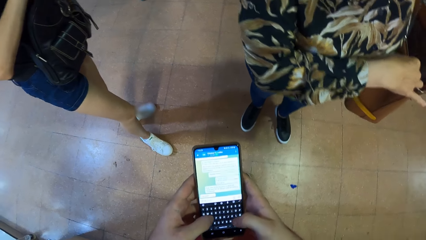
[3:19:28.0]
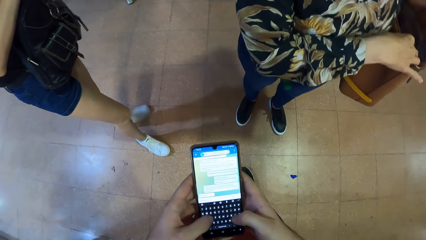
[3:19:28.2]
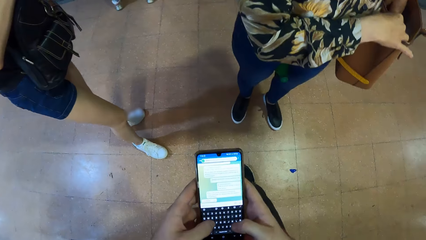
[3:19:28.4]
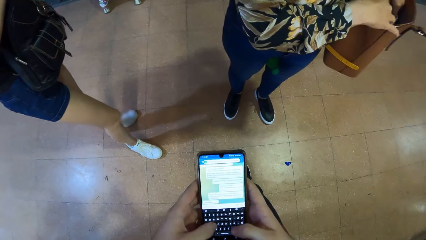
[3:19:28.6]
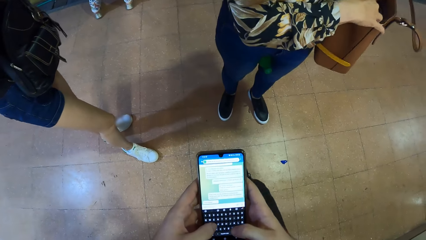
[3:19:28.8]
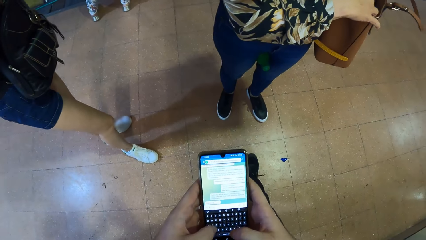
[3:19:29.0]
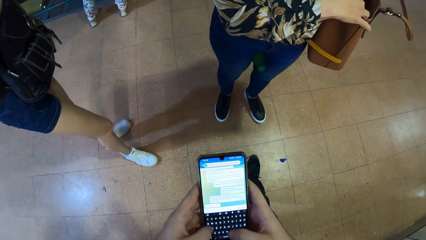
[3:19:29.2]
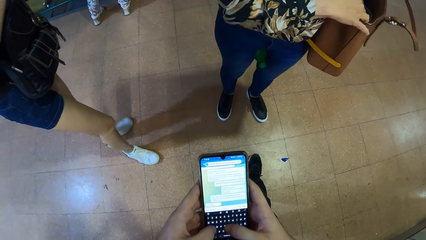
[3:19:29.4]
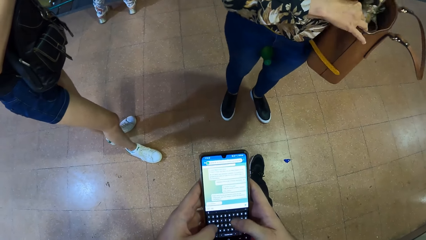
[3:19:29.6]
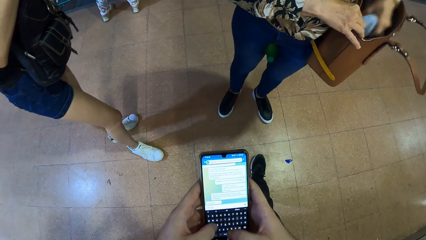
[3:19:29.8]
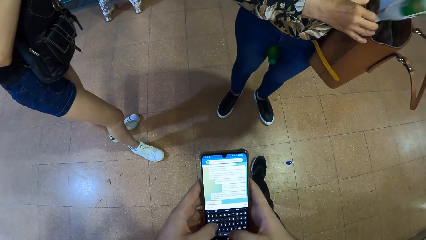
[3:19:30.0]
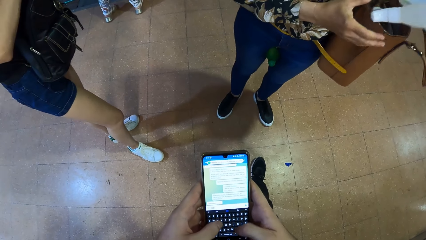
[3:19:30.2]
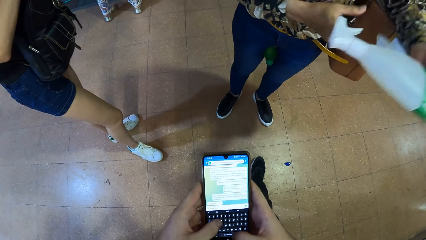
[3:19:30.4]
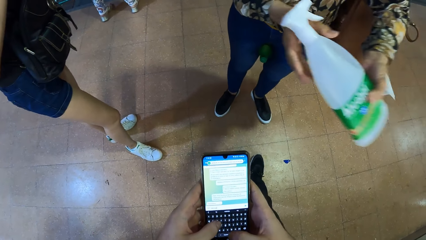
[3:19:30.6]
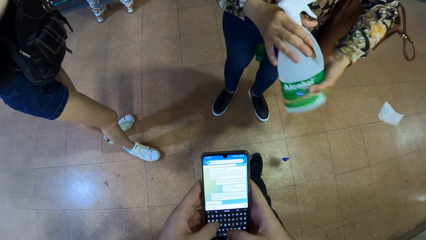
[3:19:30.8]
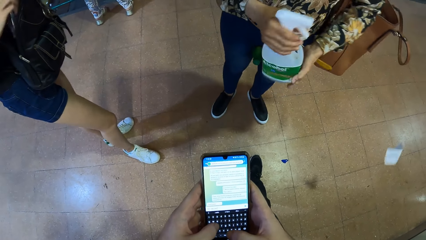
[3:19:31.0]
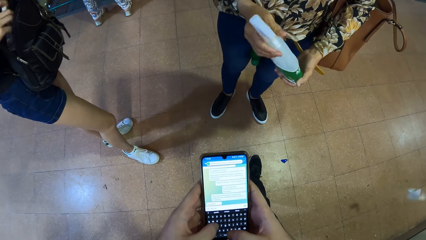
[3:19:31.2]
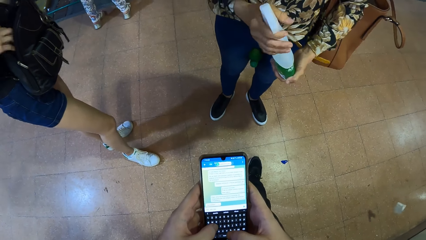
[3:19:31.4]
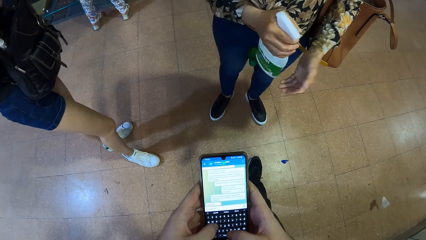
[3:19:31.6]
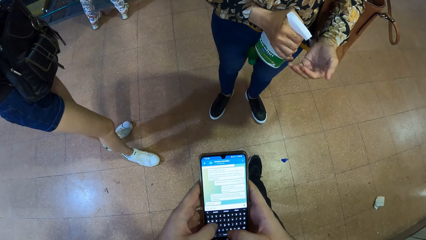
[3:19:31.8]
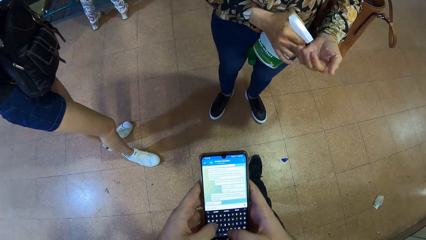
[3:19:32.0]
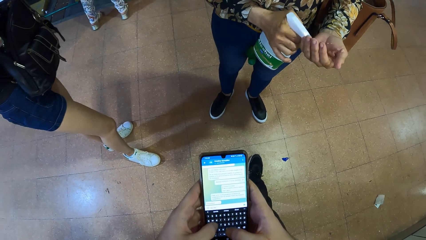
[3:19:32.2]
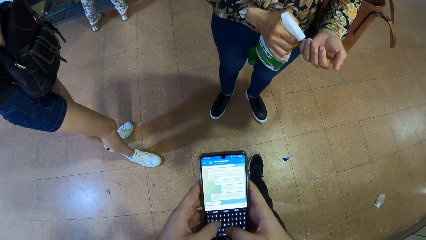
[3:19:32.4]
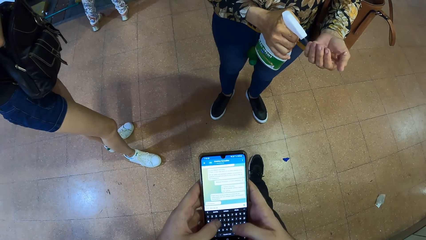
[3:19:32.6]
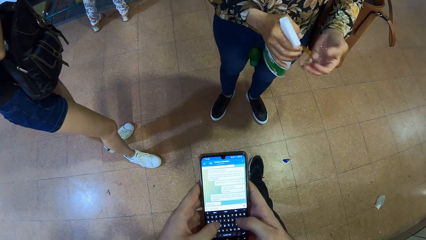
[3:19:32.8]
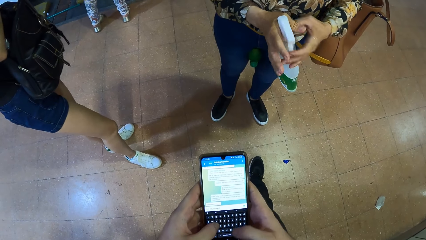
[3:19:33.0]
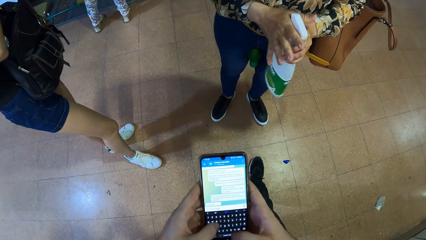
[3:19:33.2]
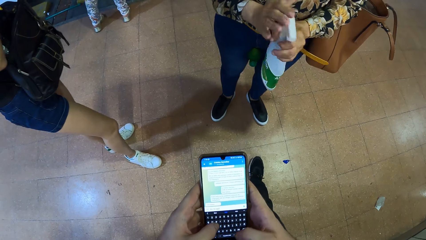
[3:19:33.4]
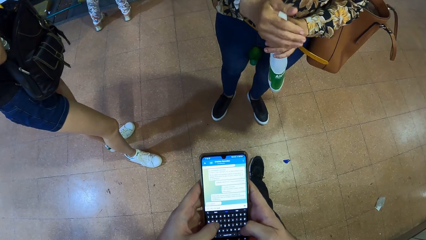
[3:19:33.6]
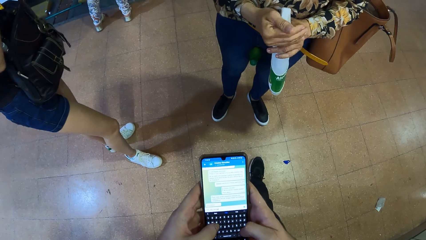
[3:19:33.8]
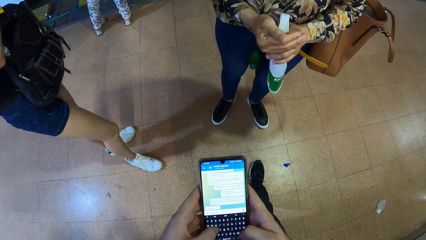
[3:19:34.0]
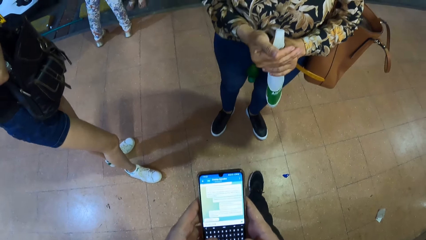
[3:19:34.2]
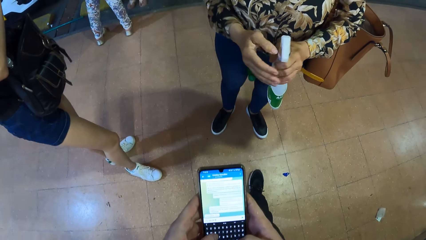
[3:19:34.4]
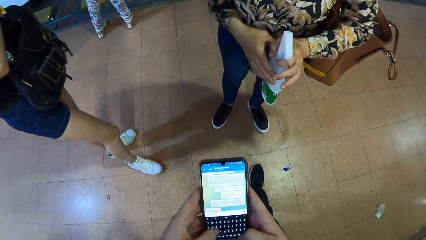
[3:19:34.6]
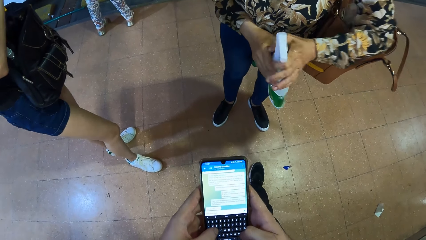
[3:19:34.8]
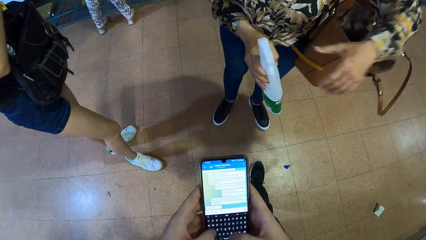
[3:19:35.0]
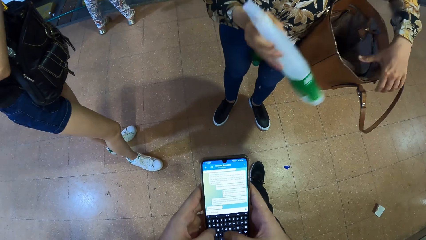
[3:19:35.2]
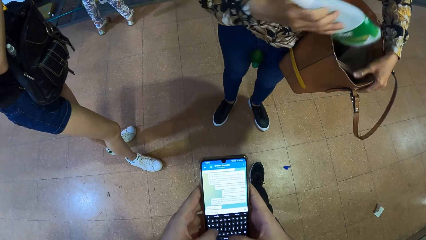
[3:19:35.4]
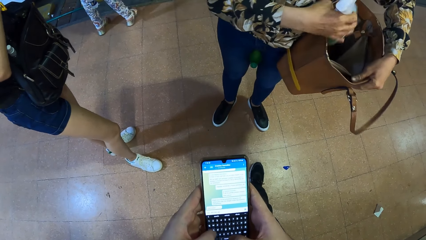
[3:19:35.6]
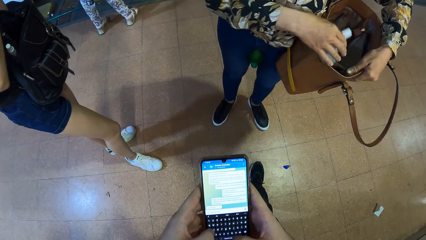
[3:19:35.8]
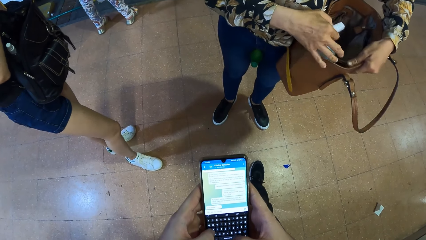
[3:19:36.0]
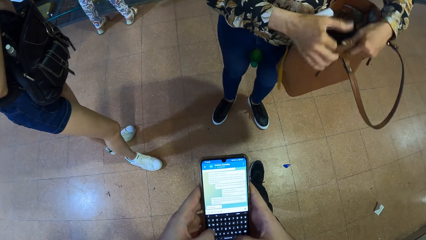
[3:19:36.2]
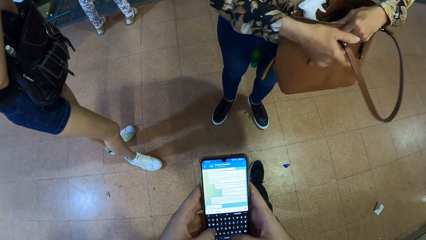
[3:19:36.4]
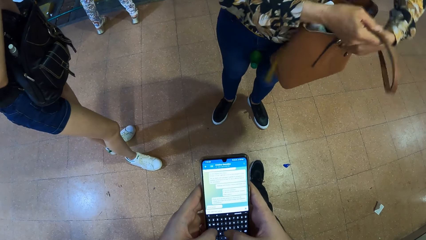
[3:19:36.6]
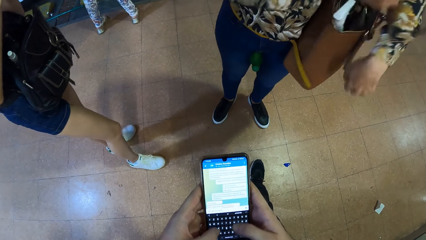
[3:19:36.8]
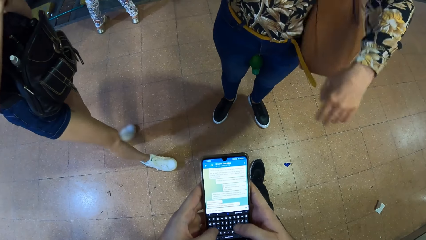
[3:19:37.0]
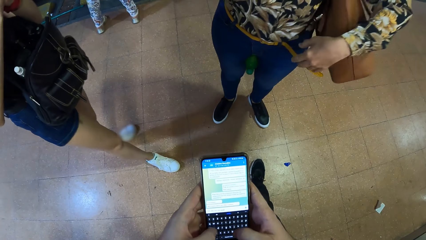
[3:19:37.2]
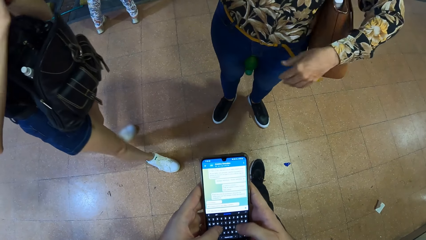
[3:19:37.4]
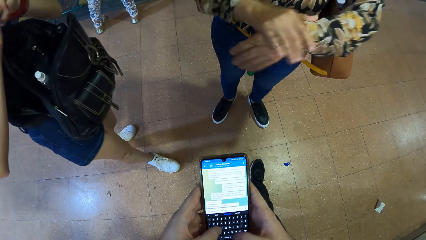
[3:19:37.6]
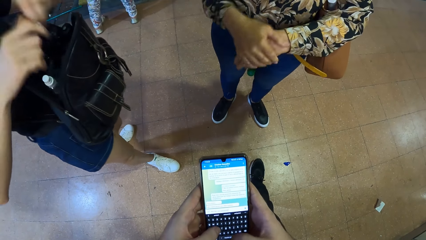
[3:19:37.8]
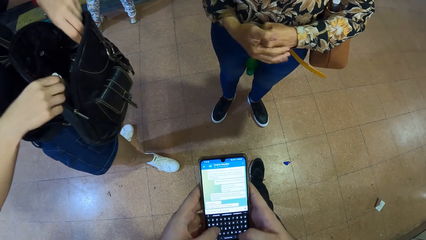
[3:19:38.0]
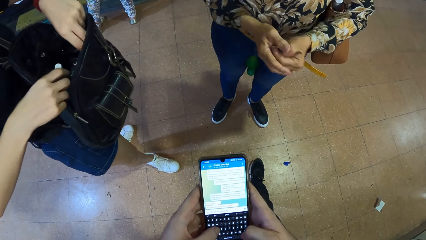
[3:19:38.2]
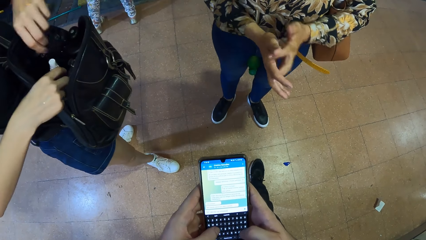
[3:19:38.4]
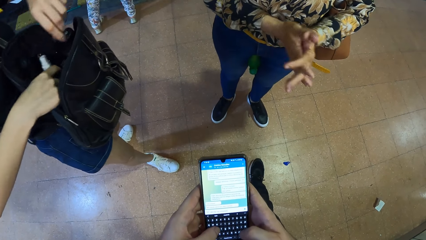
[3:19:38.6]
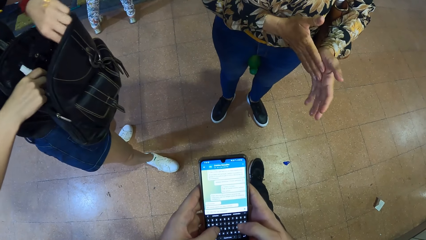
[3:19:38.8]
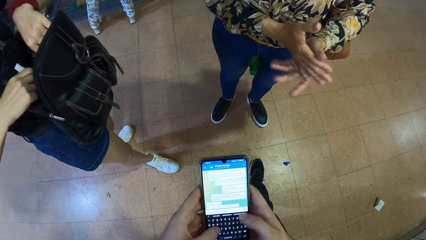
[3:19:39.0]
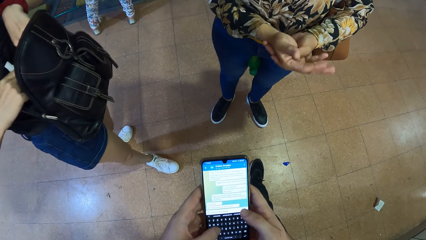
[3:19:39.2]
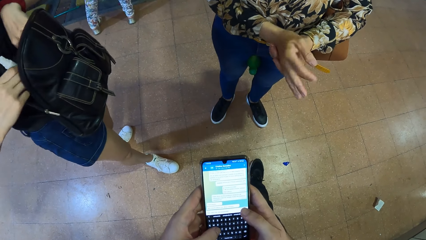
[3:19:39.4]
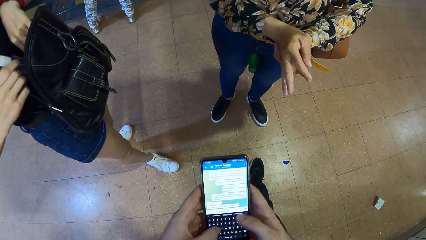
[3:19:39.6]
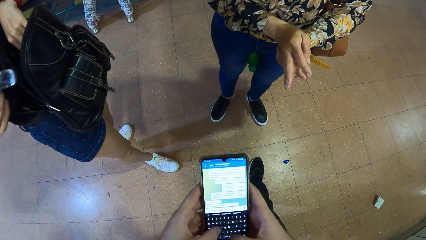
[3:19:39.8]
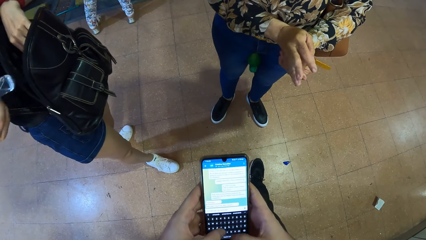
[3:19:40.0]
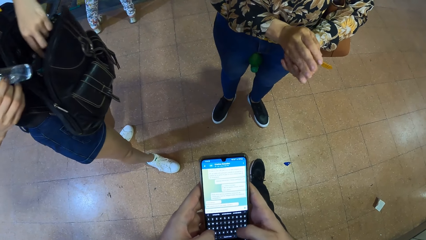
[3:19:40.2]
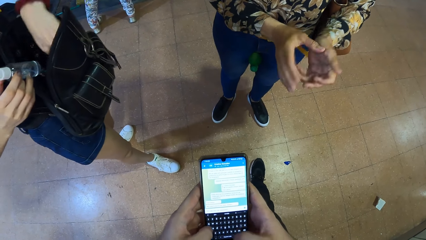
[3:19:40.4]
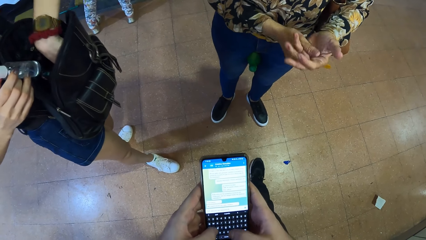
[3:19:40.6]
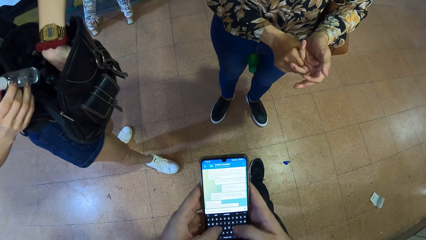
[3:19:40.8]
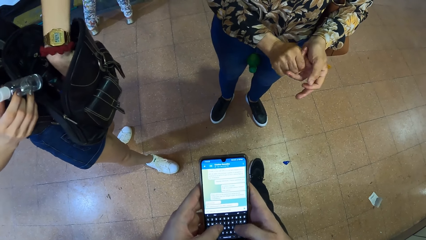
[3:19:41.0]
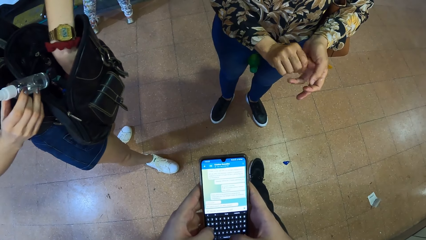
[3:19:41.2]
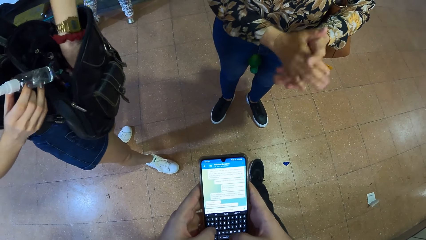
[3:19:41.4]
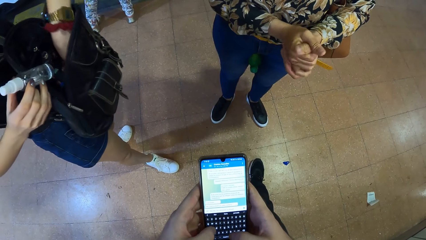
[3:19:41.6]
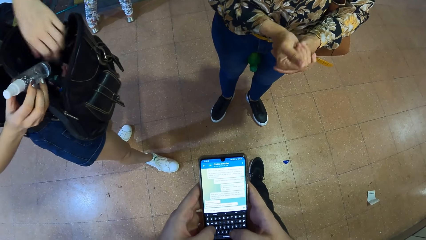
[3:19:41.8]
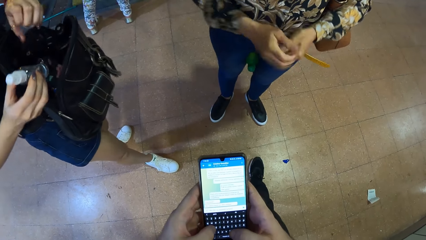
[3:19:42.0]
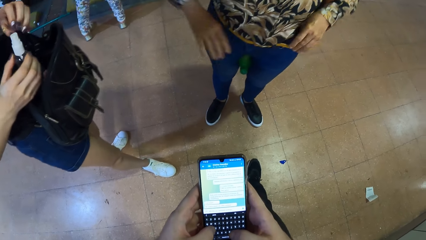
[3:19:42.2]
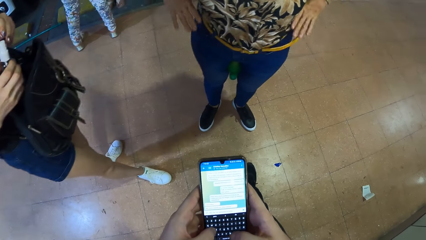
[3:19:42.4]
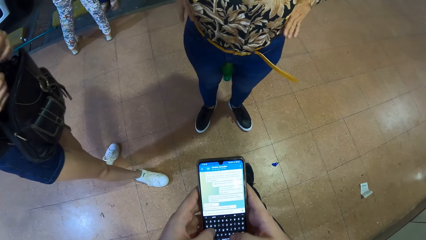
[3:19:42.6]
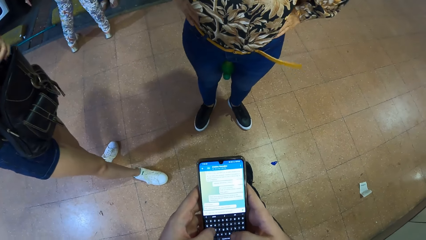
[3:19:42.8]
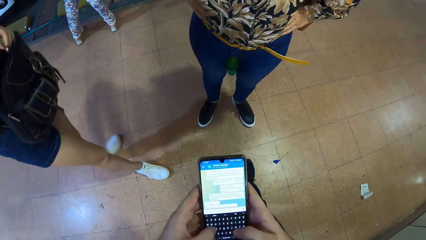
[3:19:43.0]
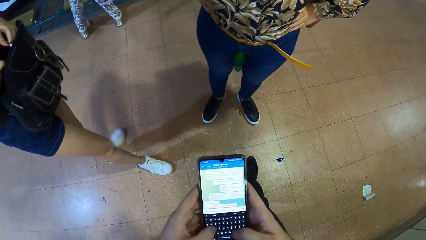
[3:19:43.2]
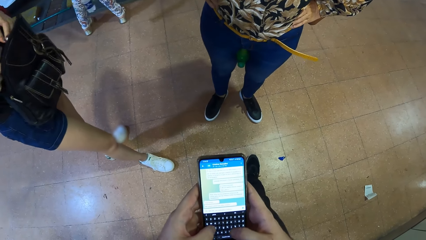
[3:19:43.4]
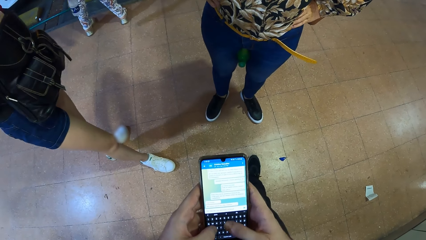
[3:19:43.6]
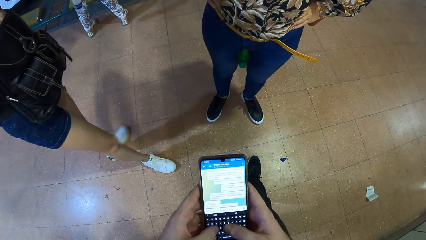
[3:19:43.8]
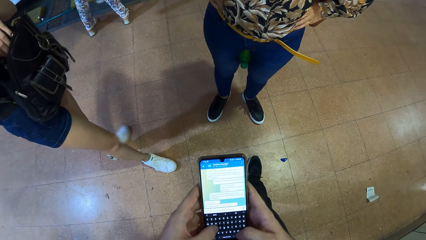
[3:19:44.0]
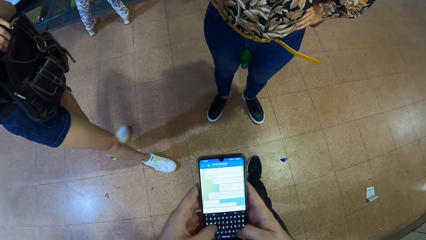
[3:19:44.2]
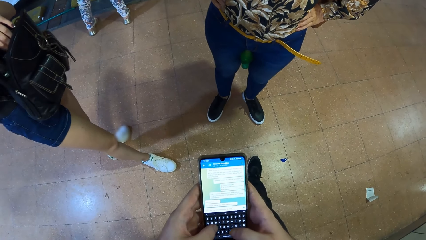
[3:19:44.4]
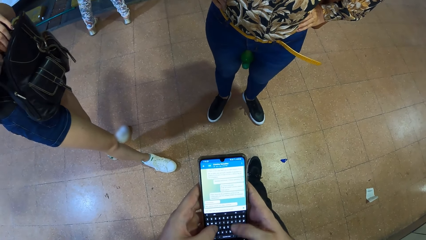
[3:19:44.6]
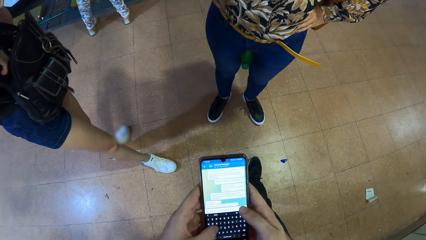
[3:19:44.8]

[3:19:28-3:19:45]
A woman holds a hand bag on her left shoulder with her right hand. The woman takes a bottle of hand sanitizer from the hand bag on her left shoulder with her left hand. The woman holds the bottle of hand sanitizer with both hands. The woman holds the bottle of hand sanitizer with her right hand. Another woman sprays some hand sanitizer from the bottle of hand sanitizer in her right hand on her left hand. The first woman passes the bottle of hand sanitizer from her right hand to her left hand. The other woman sprays some hand sanitizer from the bottle of hand sanitizer in her left hand on her right hand. The first woman passes the bottle of hand sanitizer from her left hand to her right hand, holds the hand bag on her left shoulder with her left hand, and puts the bottle of hand sanitizer in her right hand into the hand bag on her left shoulder. The first woman takes the hand bag handle with her right hand and hangs the hand bag handle in her right hand on her left shoulder. The first woman rubs both palms together. The other woman takes a bottle of hand sanitizer from the backpack on her shoulder with her right hand. The first woman places both hands on her waist.
